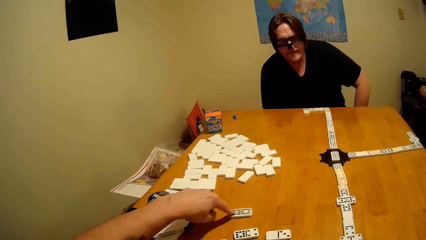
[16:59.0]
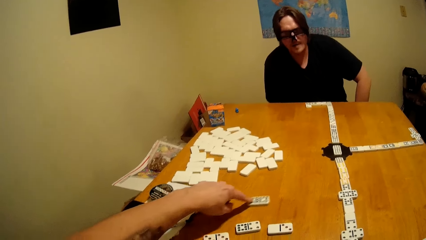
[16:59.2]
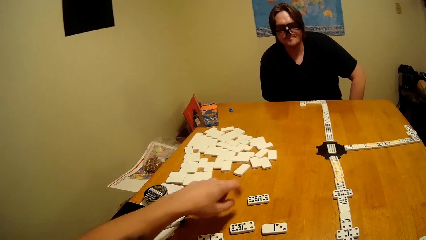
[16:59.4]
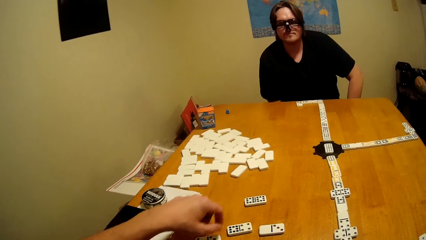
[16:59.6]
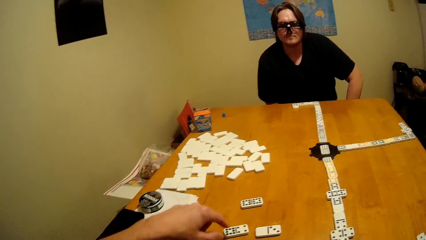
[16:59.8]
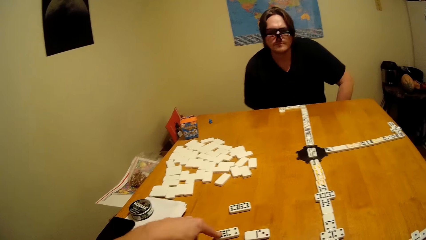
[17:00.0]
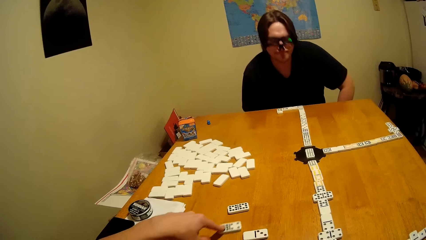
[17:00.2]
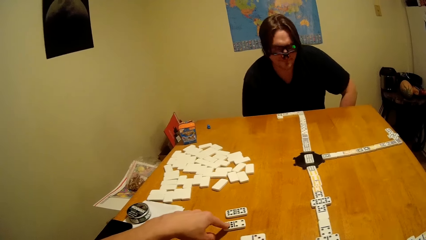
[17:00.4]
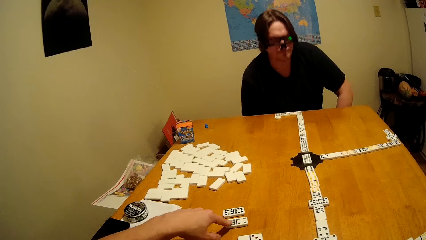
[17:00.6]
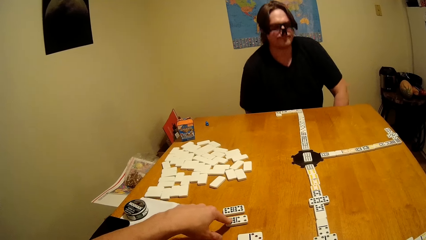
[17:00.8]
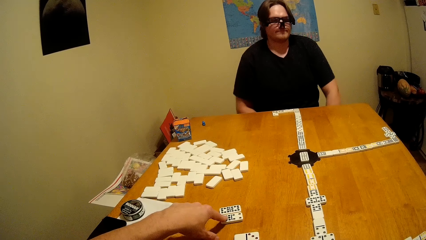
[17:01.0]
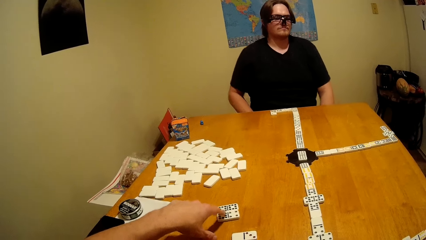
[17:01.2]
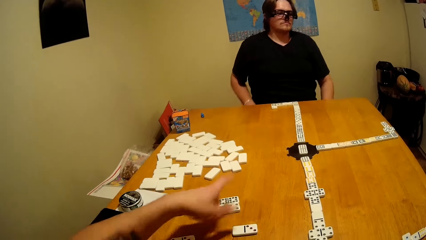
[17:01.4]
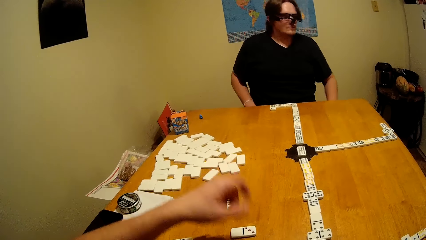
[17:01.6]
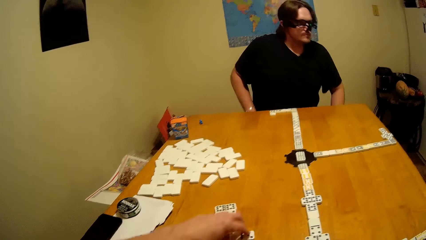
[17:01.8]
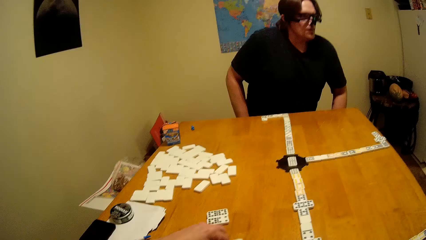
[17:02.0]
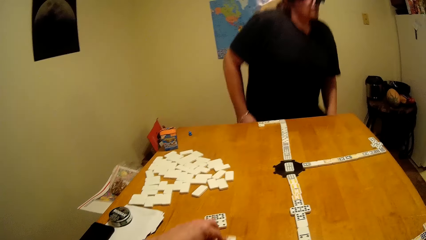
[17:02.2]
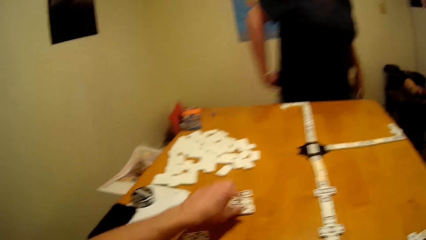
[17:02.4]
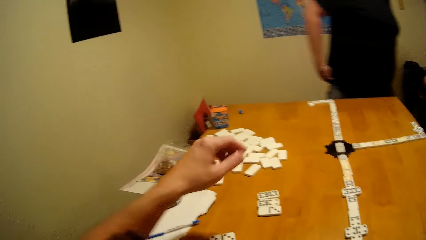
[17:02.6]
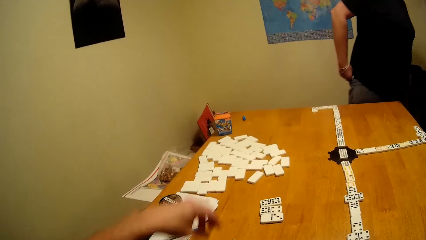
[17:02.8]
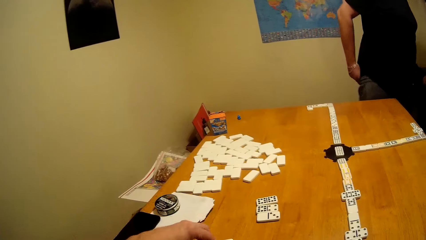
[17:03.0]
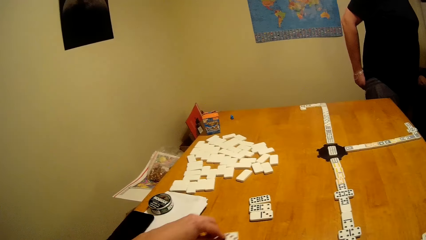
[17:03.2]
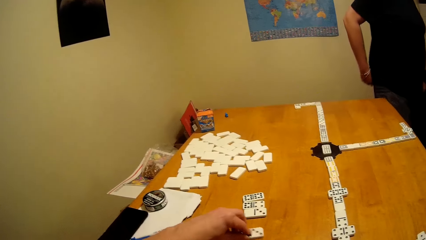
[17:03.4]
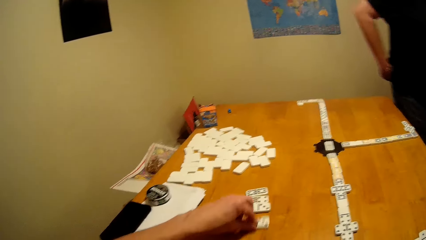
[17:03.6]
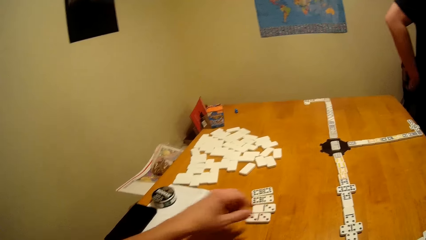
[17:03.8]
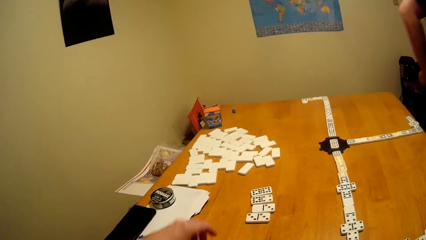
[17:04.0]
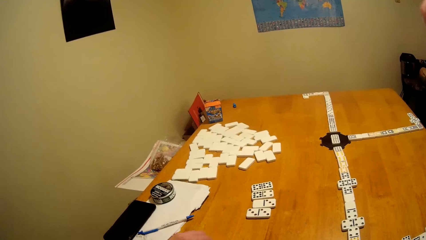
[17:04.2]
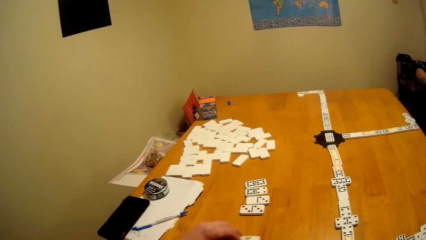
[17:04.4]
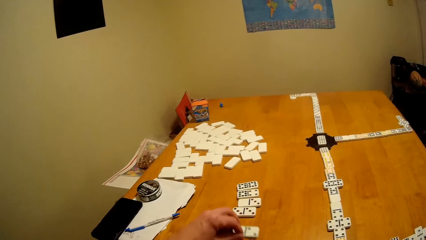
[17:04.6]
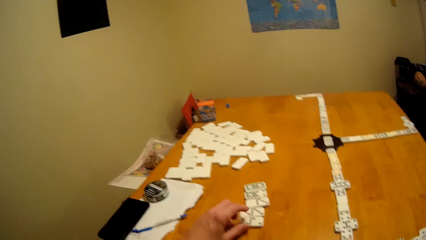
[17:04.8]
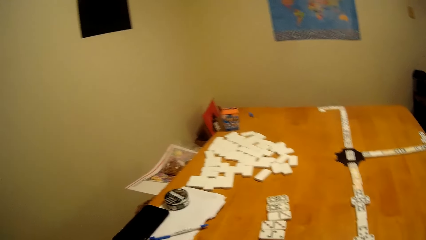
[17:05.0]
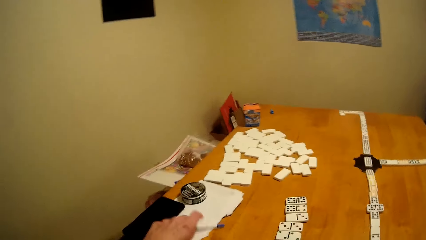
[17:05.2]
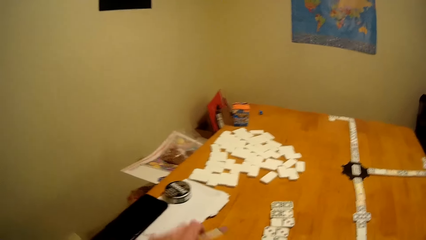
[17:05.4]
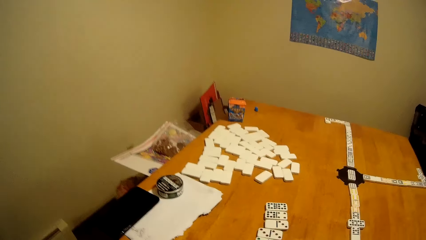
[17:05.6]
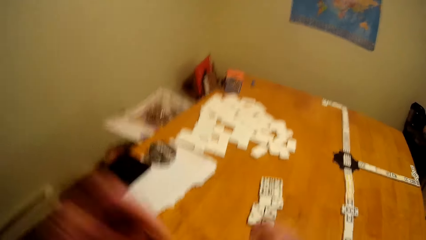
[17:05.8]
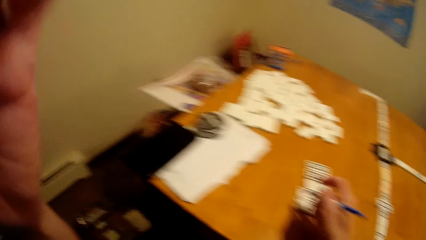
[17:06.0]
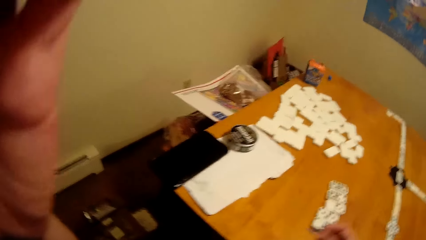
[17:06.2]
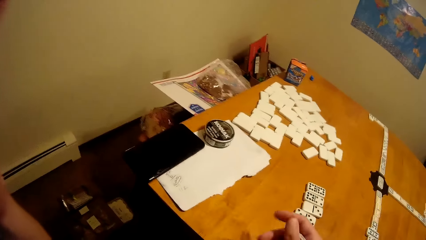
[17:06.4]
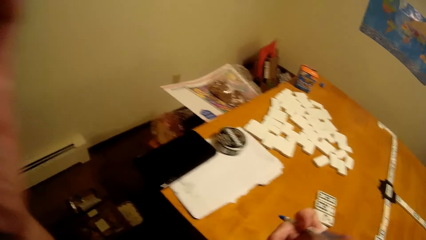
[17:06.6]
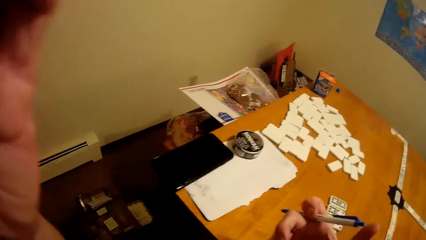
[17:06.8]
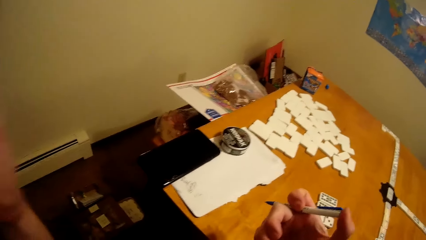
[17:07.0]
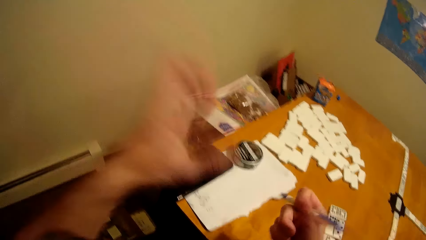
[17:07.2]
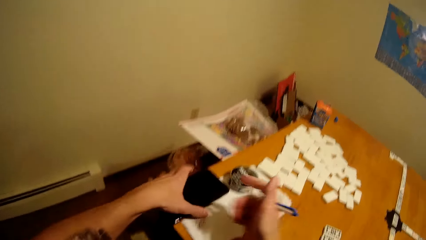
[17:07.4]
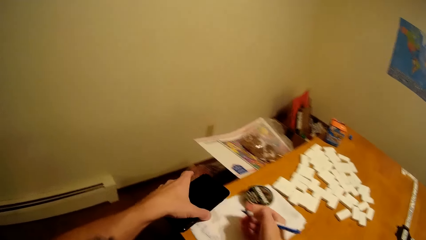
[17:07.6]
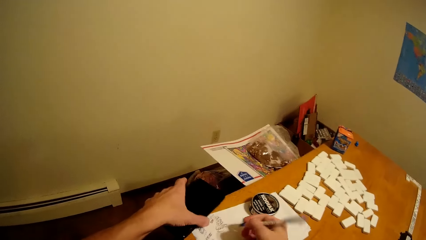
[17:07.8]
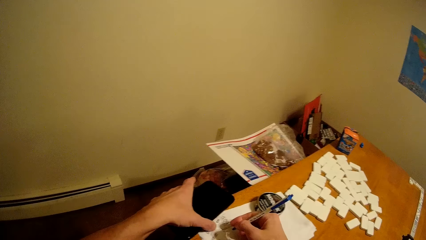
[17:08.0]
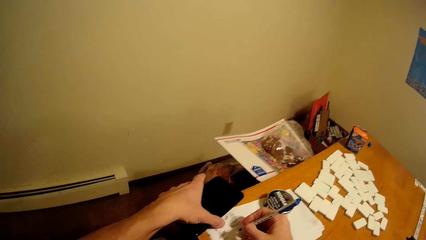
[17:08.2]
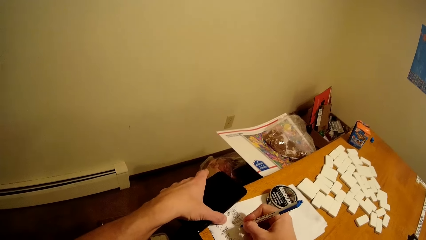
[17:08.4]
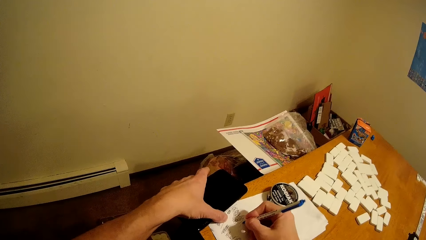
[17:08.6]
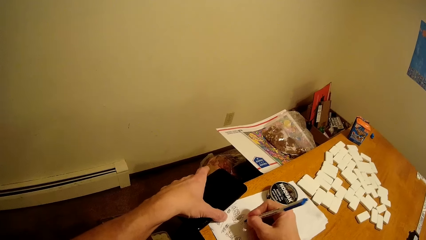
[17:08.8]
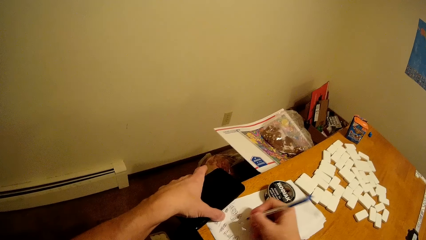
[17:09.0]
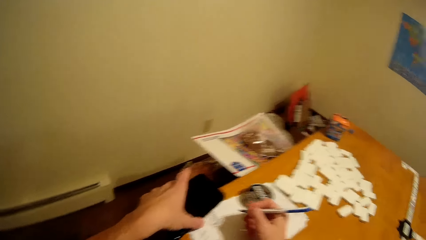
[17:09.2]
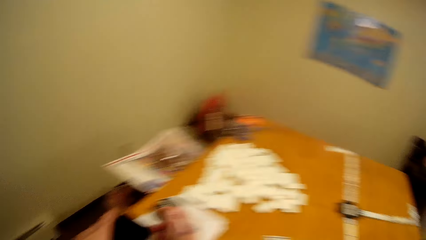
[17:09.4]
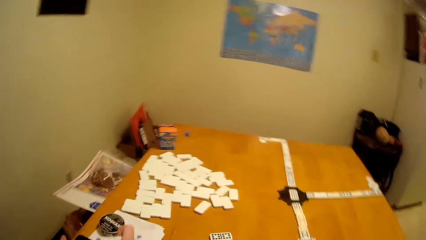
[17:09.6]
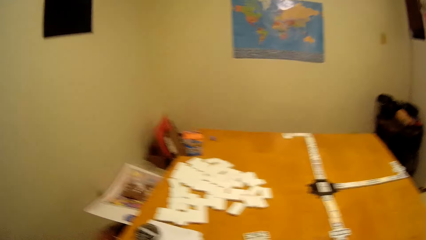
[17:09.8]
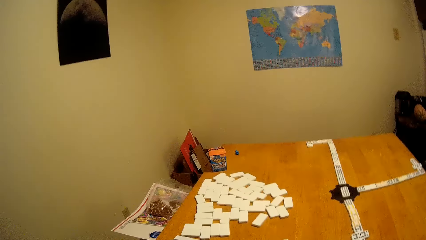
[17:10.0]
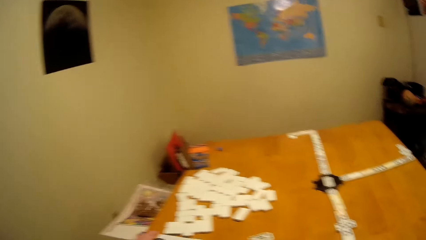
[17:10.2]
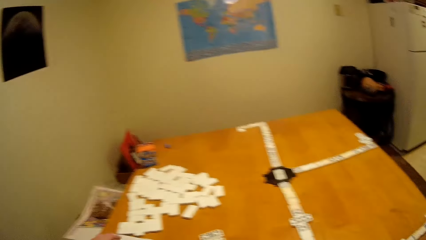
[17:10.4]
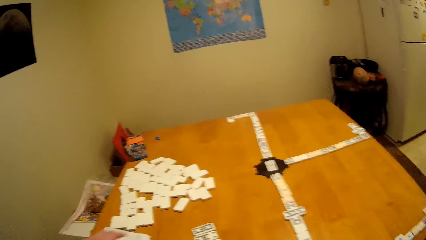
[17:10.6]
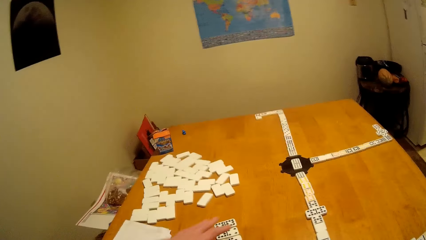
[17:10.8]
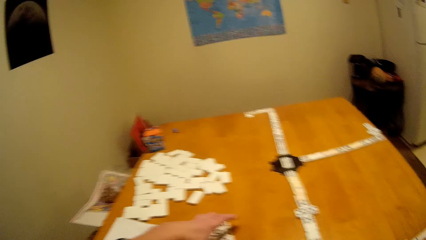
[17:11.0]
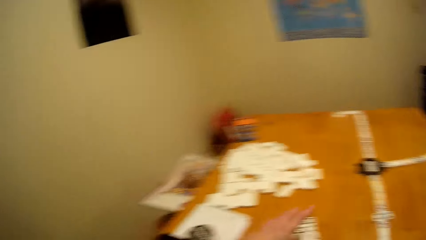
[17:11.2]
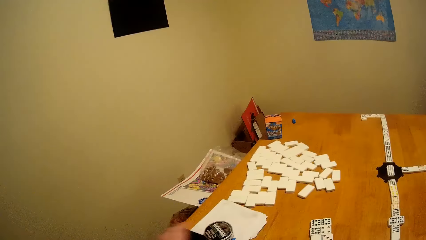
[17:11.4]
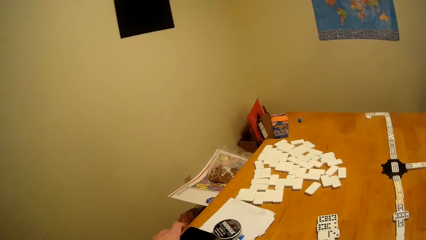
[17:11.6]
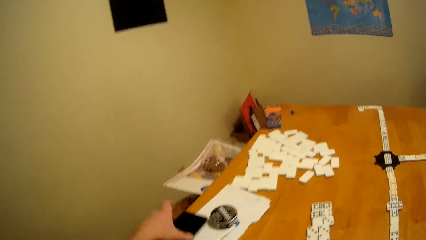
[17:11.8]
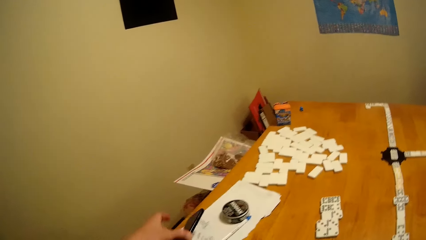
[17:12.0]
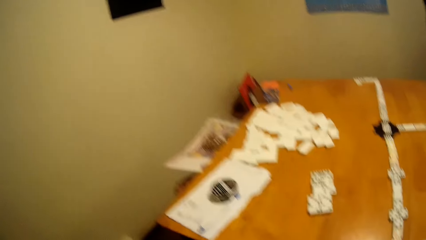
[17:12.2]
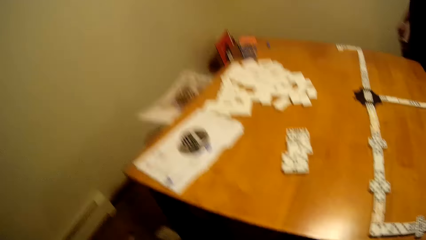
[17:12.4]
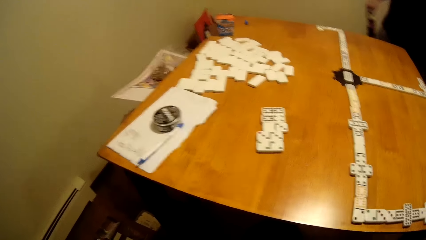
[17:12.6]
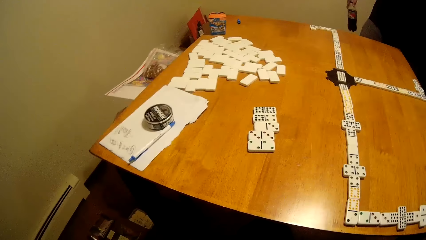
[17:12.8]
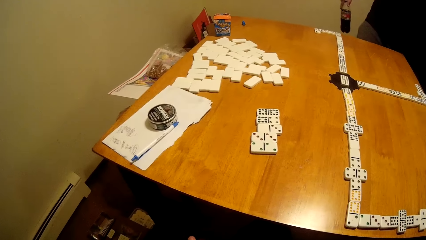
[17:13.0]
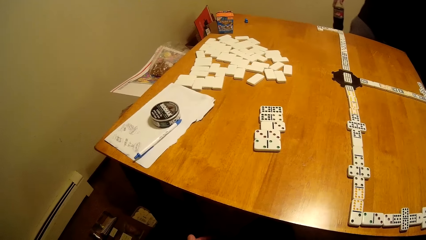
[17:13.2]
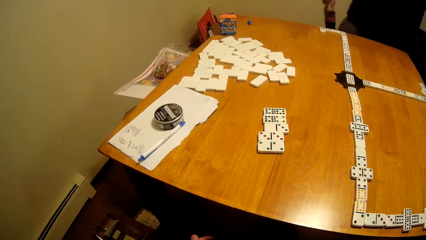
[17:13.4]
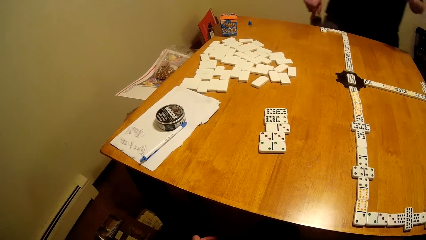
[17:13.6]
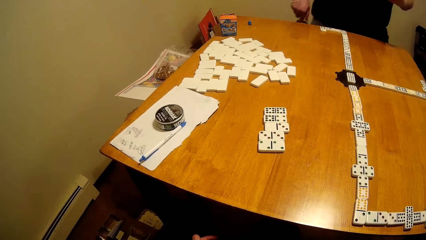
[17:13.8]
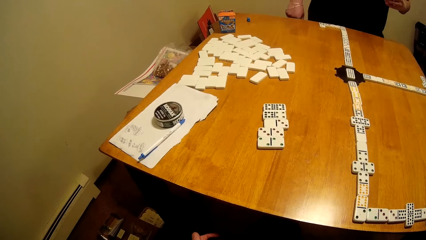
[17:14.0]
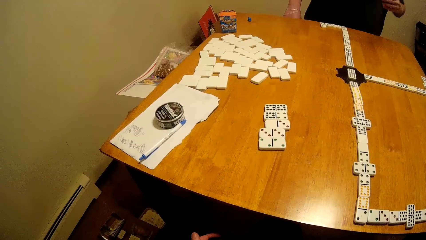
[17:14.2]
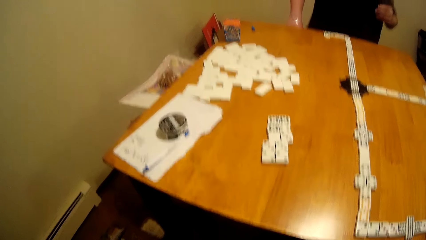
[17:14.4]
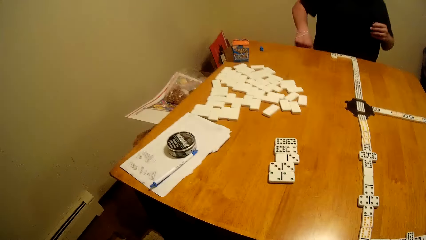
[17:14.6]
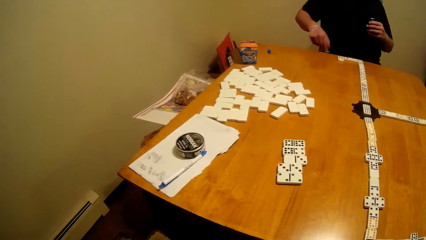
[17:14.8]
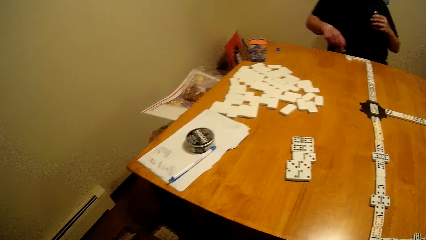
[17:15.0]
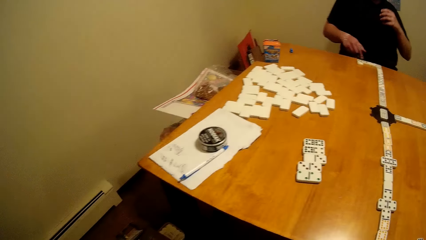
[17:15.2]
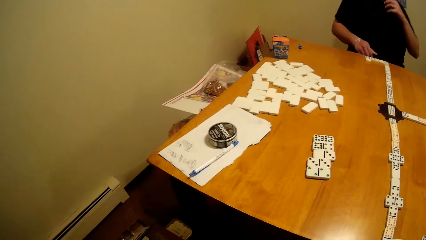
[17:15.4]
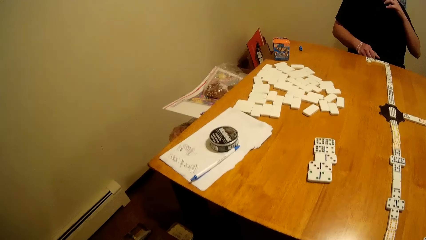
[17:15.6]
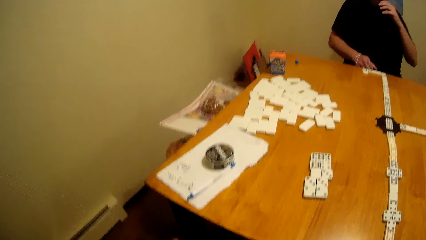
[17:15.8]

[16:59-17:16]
The man stands and walks away. The camera wearer counts. They write on the paper. They take the phone. The man walks in.
